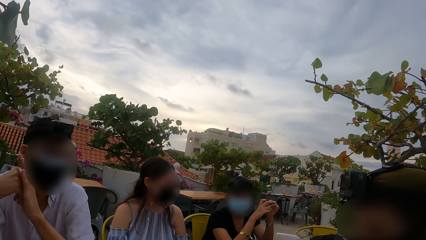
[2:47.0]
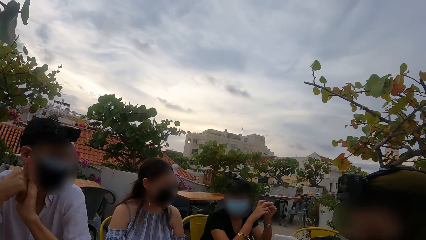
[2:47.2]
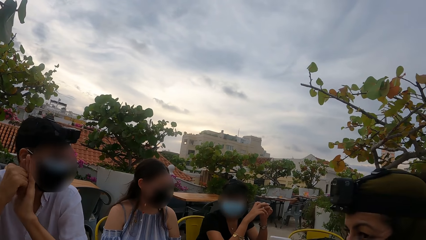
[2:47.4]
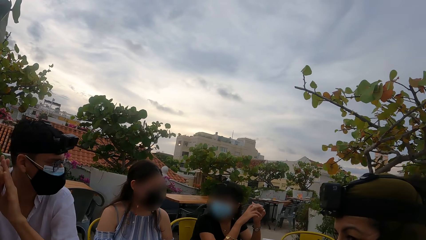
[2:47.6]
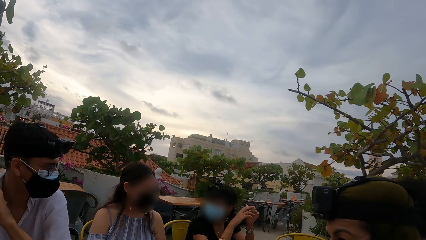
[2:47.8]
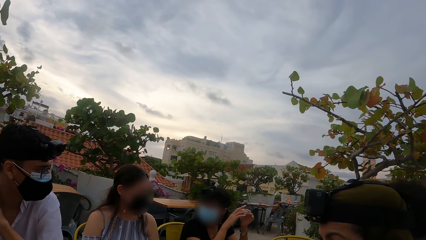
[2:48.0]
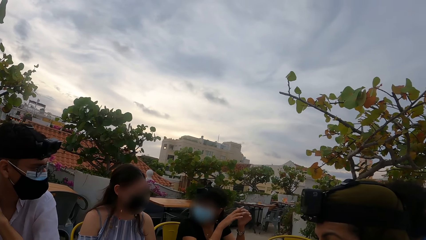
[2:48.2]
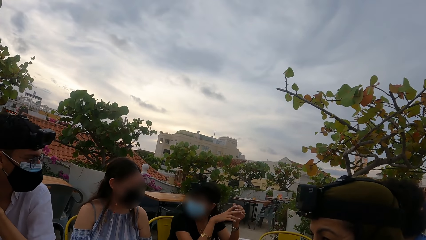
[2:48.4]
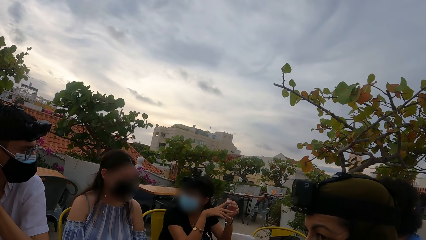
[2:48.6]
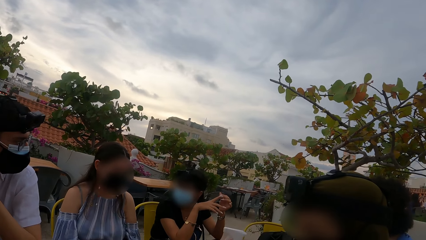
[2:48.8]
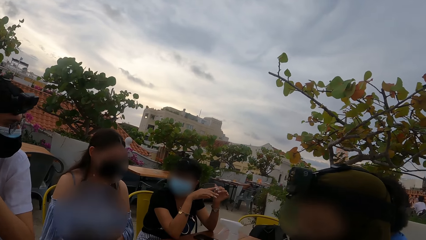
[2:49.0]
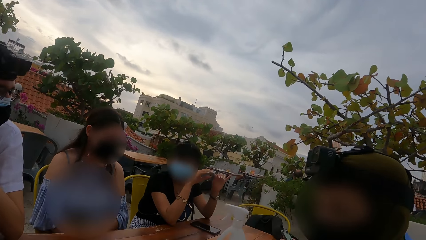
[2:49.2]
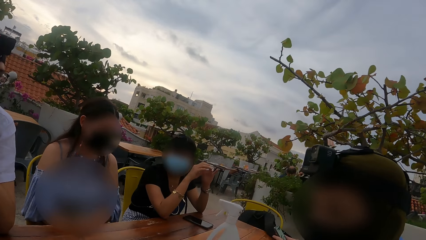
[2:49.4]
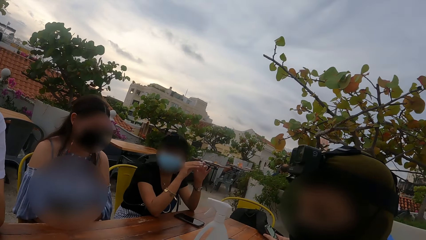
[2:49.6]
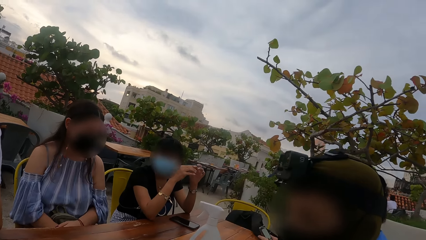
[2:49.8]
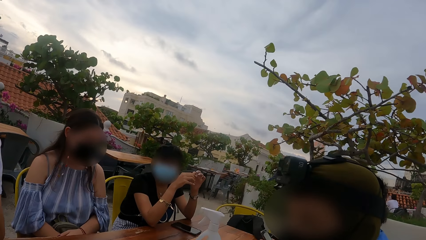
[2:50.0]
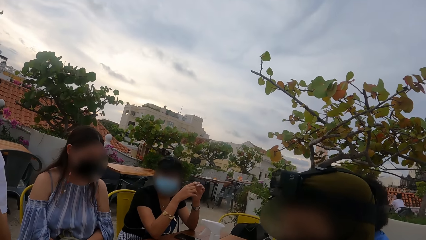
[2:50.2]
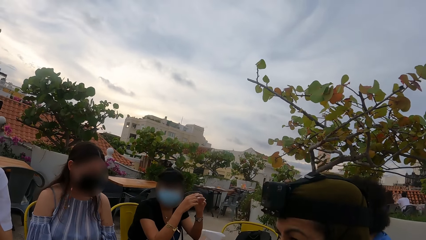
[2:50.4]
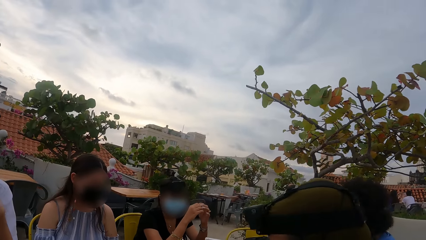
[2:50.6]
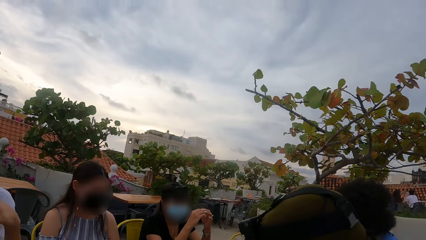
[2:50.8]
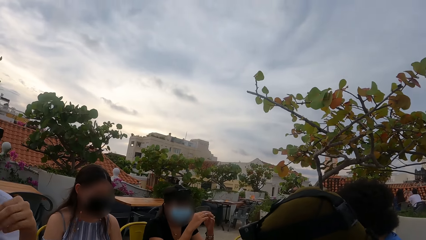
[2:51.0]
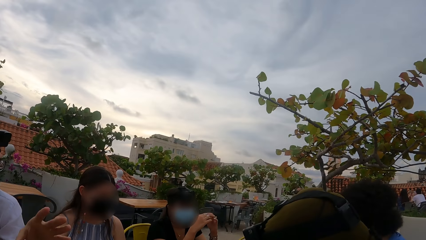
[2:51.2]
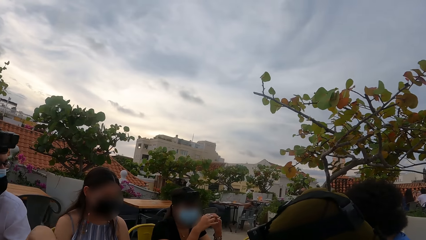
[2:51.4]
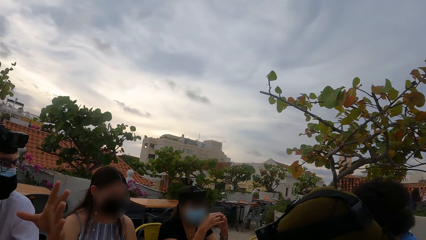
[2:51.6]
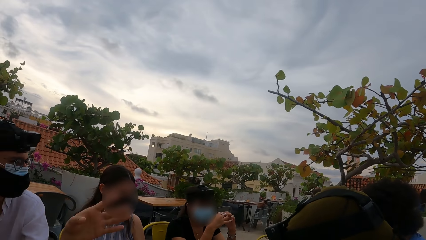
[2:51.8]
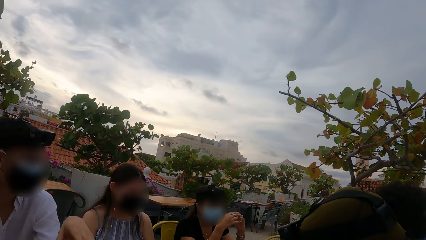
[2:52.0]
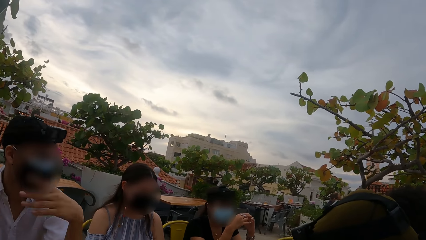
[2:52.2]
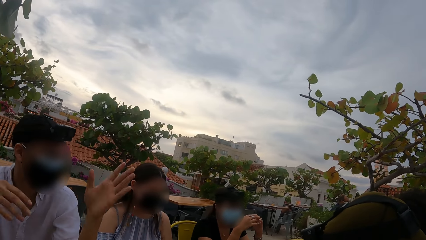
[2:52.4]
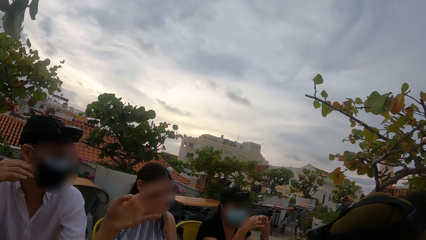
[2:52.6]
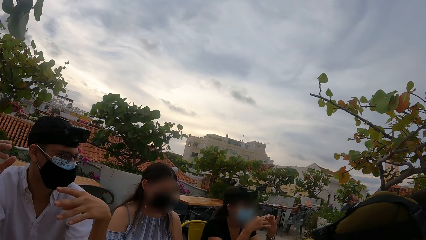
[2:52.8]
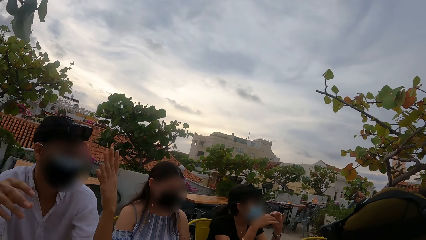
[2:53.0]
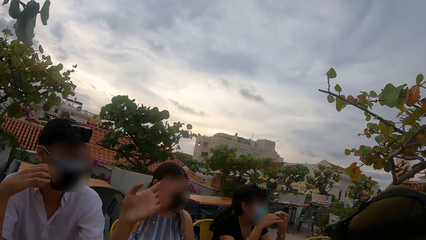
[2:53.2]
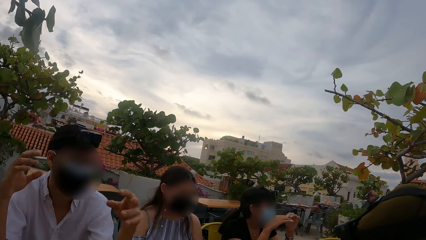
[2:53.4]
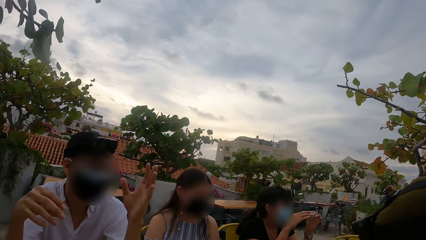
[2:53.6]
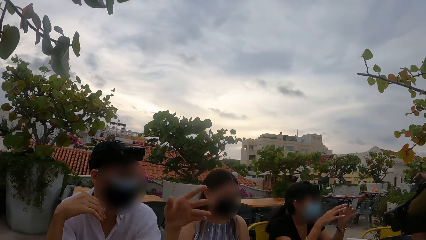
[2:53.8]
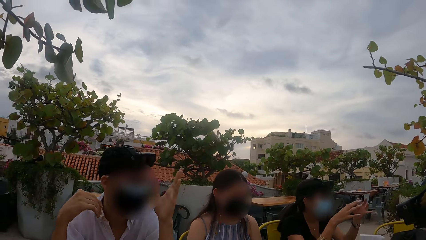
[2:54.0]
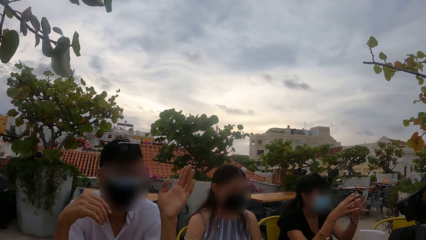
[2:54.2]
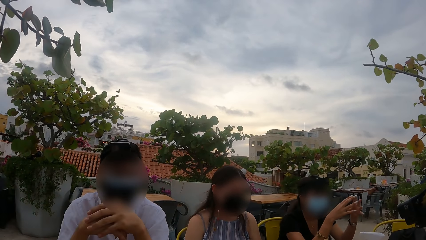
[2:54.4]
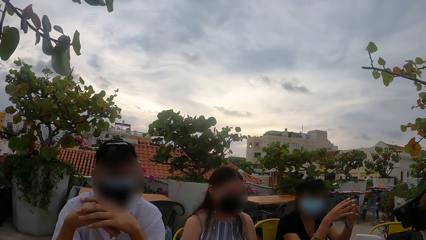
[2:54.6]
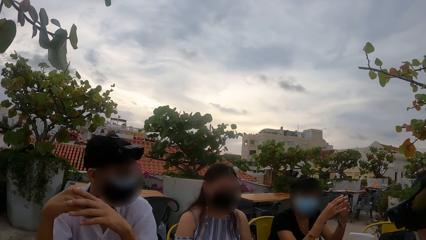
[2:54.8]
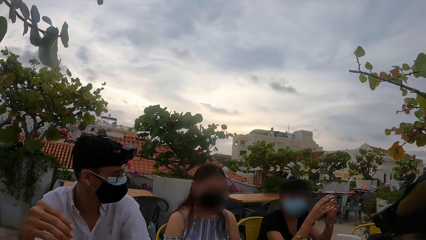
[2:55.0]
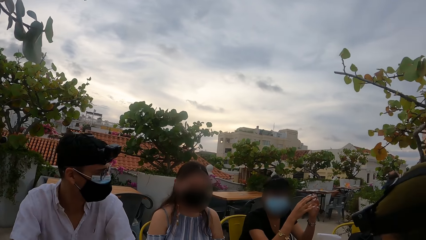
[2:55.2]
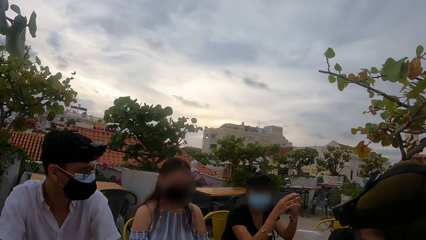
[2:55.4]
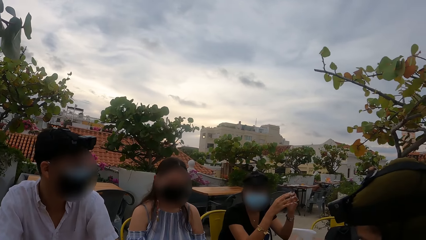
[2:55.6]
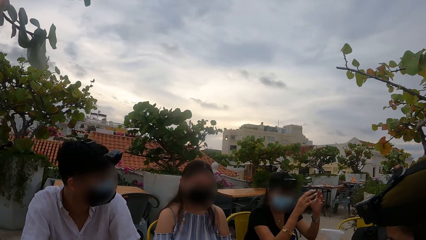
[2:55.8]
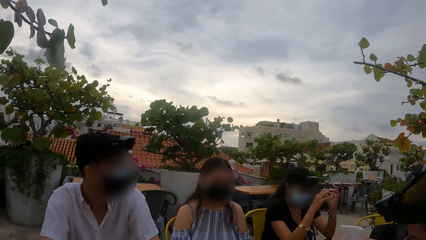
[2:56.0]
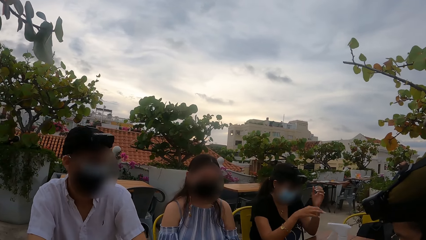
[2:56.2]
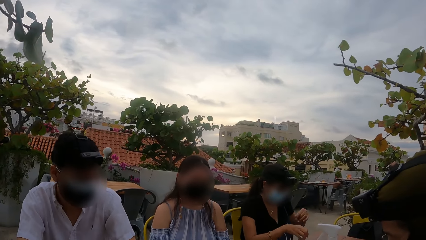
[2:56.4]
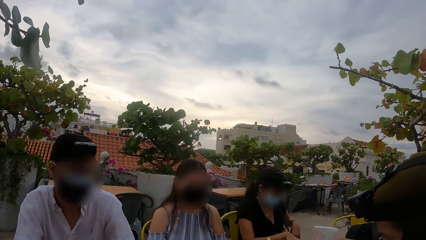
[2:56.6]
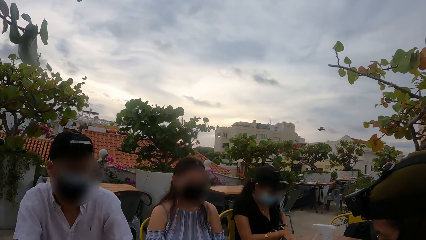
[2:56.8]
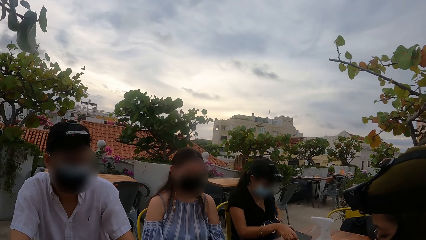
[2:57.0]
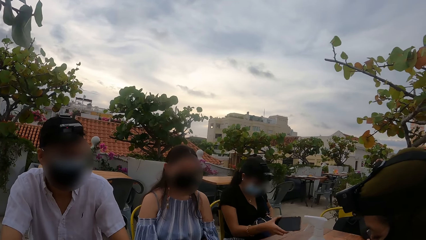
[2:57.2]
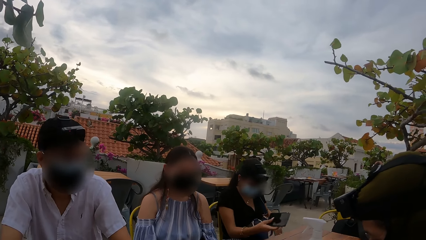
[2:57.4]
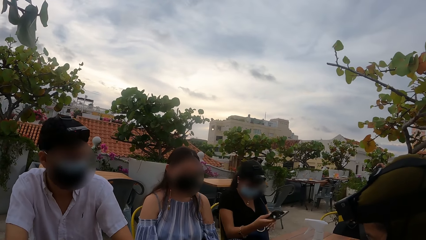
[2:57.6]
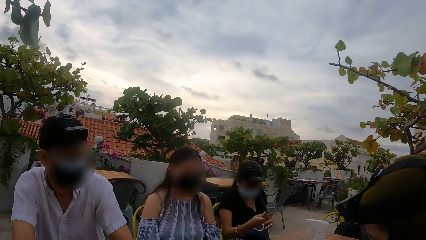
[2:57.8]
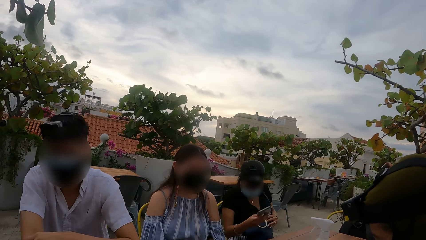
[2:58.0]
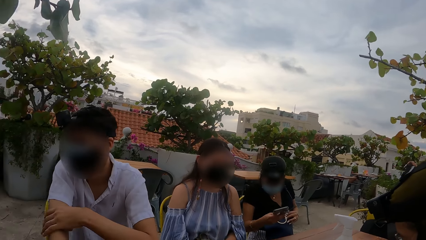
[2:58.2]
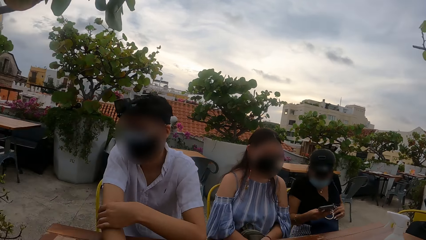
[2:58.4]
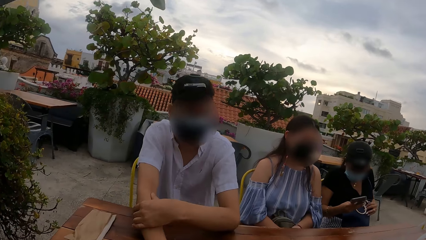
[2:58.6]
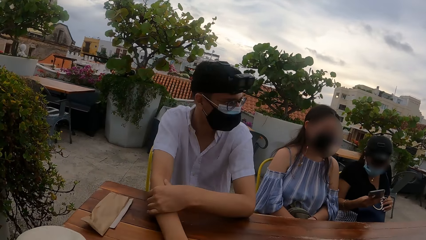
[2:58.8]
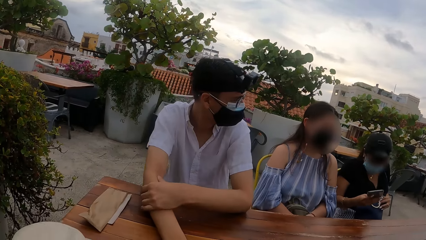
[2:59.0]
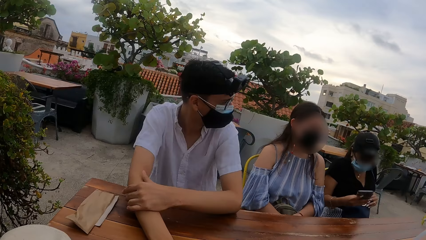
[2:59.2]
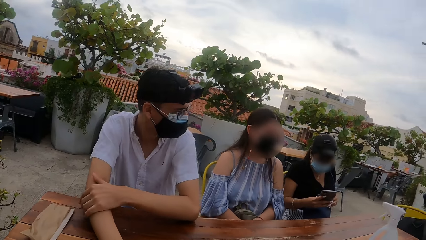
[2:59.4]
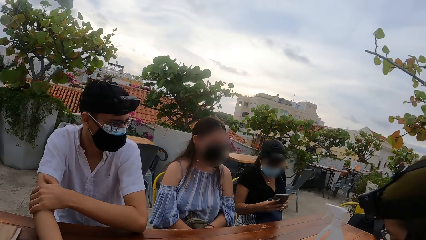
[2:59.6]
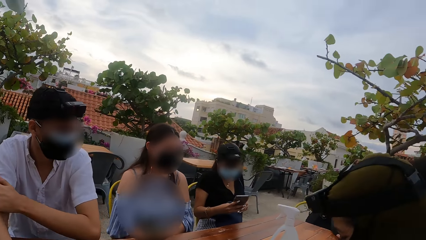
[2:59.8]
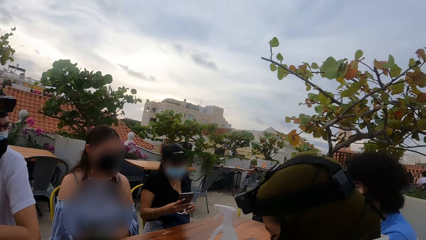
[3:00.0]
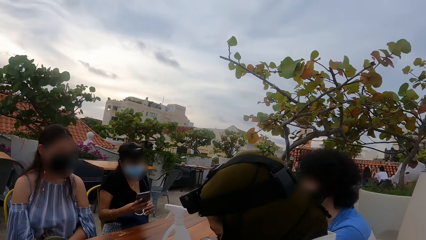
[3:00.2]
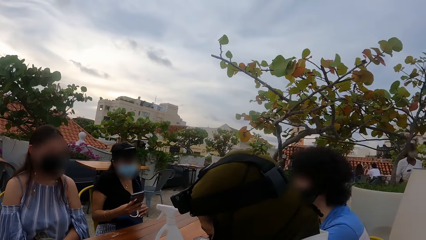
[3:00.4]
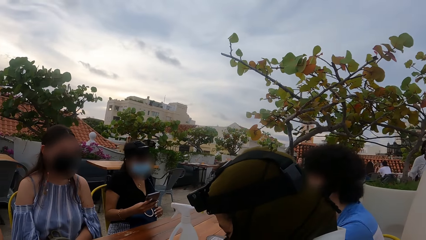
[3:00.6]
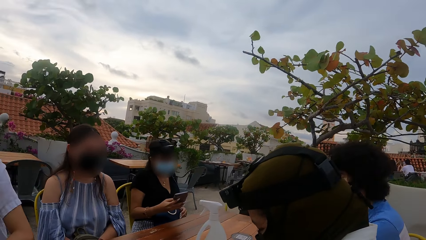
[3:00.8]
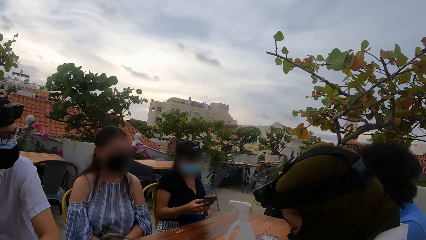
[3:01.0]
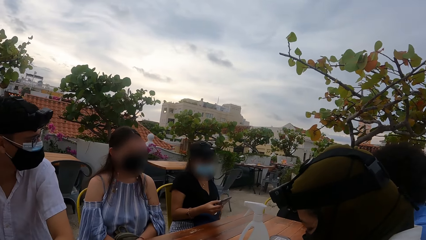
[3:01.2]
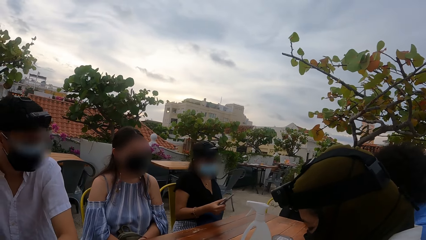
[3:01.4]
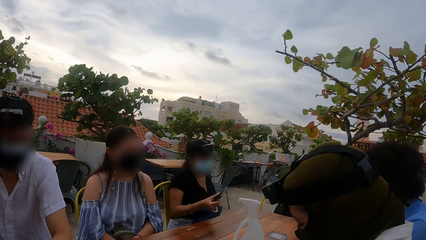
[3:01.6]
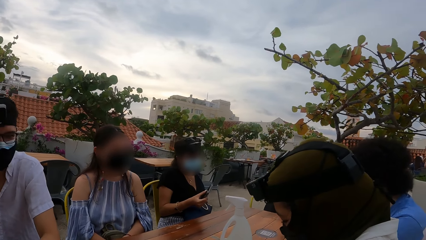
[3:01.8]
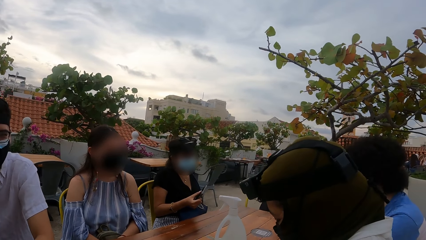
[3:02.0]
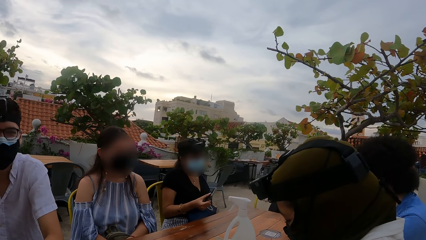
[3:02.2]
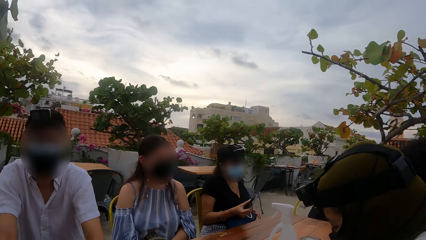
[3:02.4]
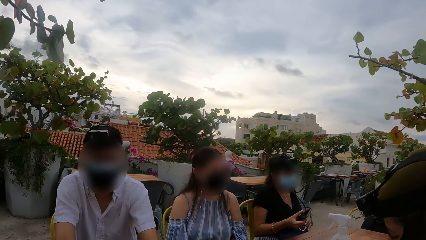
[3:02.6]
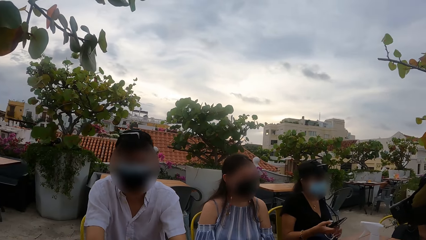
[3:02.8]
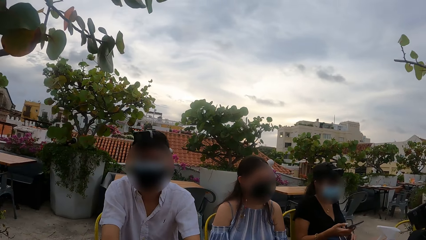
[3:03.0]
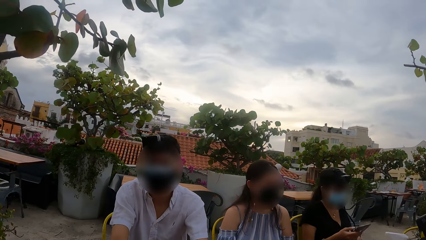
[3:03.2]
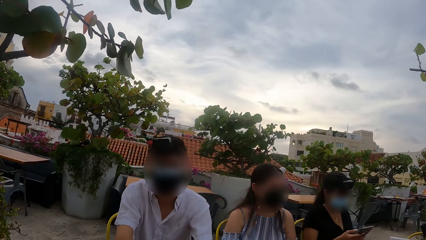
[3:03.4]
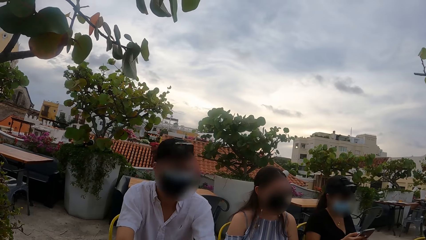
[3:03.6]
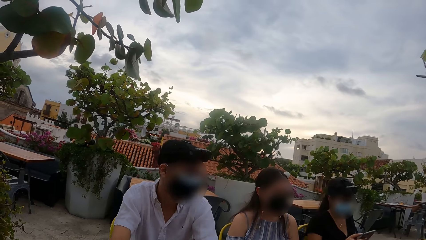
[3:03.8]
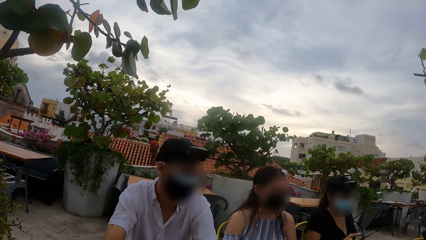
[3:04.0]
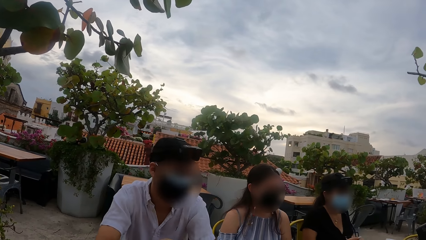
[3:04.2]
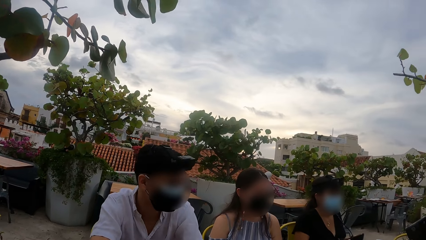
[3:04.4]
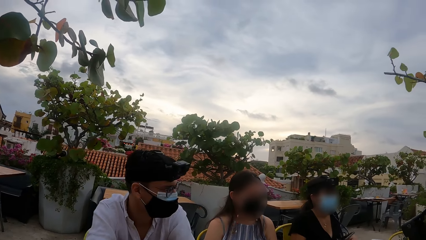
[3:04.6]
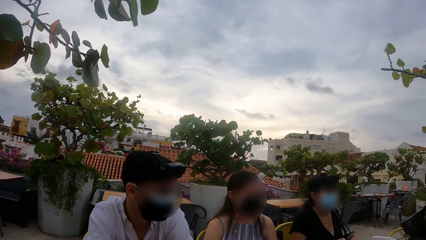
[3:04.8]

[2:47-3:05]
A woman interacts with another woman. A man operates the phone with both hands. Another man speaks. The second woman picks up the phone from the table with her right hand, speaks and operates the phone with her right hand. The camera wearer looks around. The second woman interacts with the first man.
